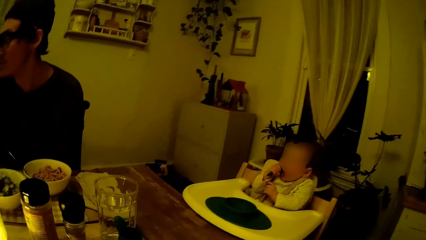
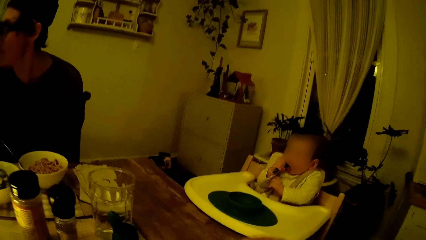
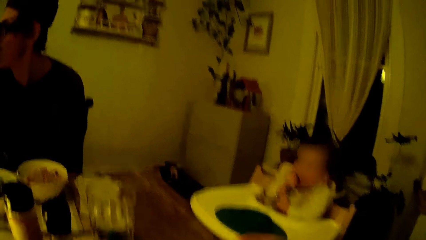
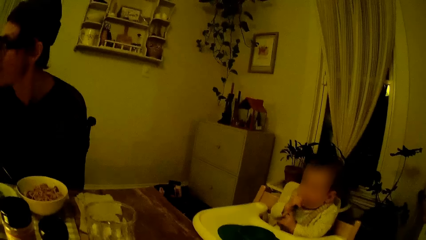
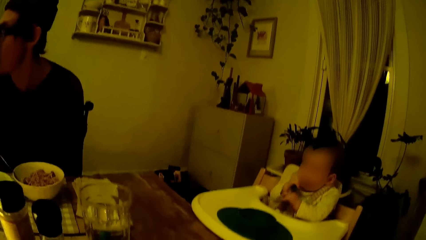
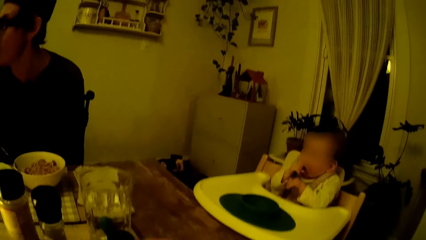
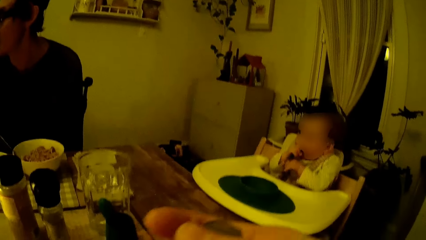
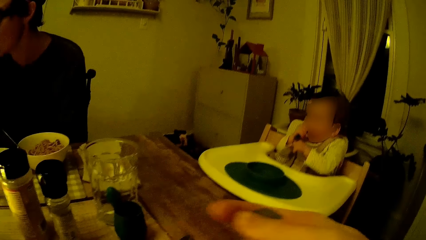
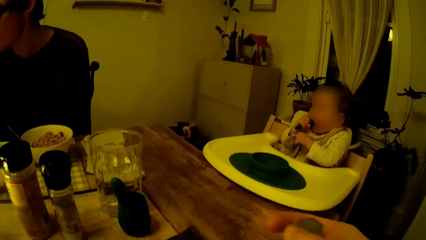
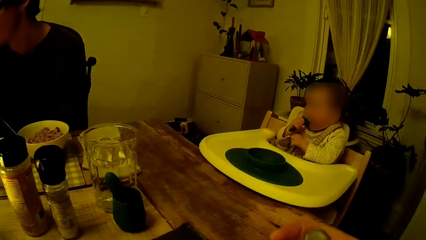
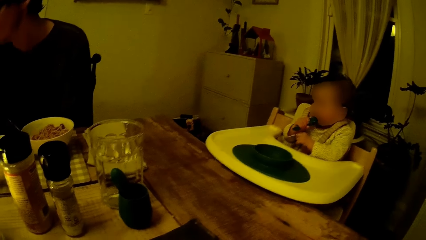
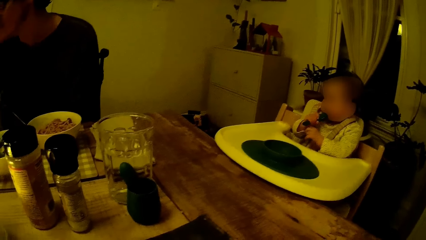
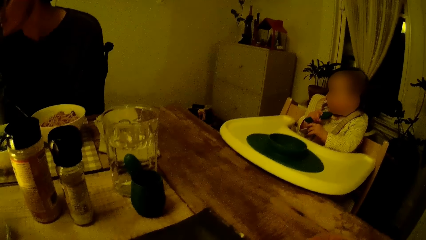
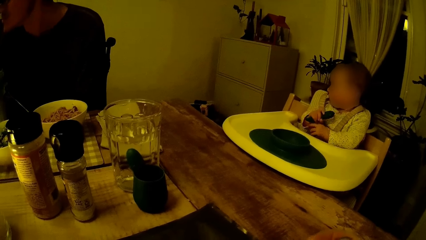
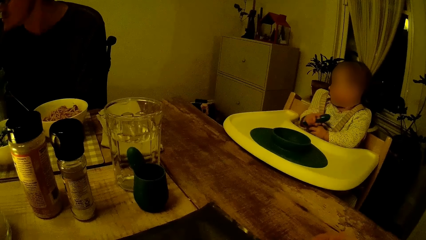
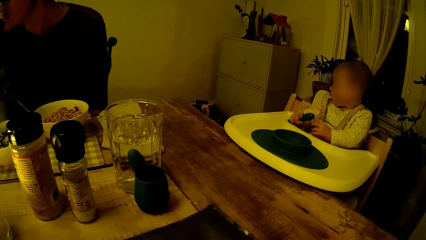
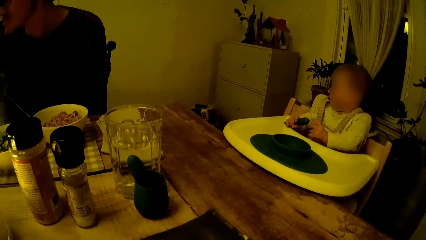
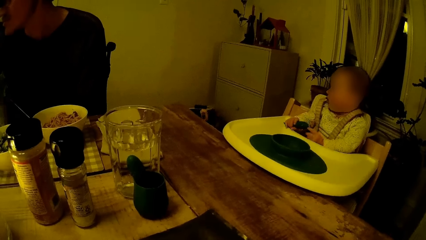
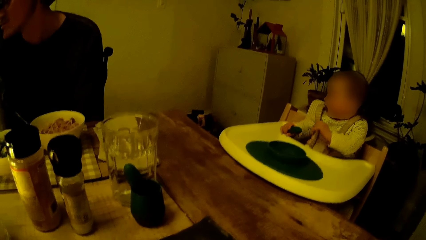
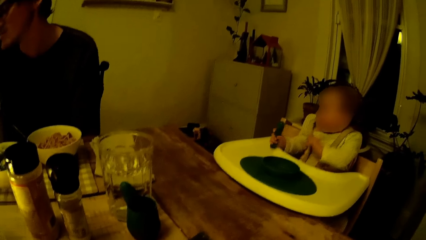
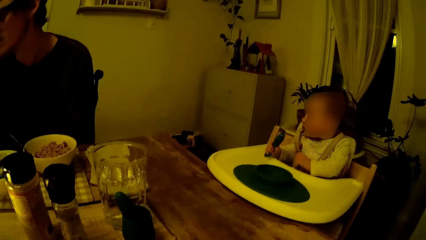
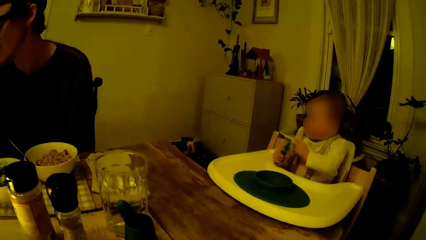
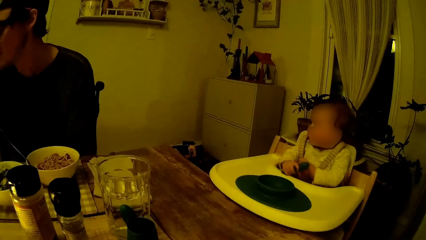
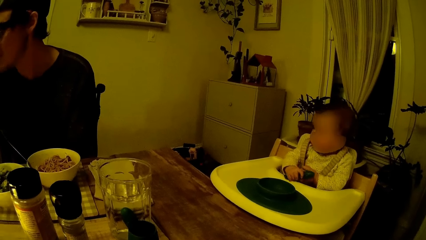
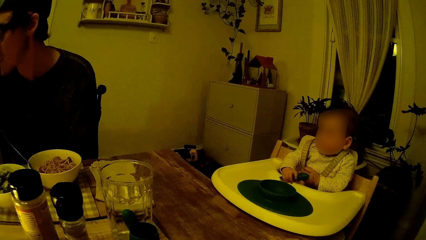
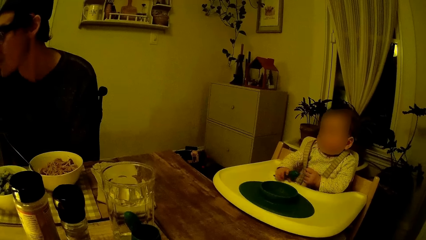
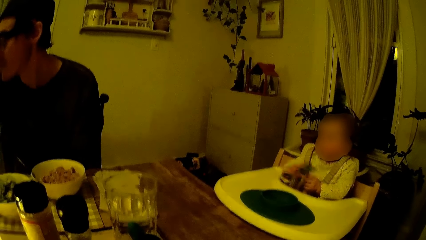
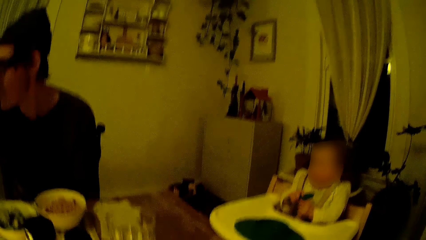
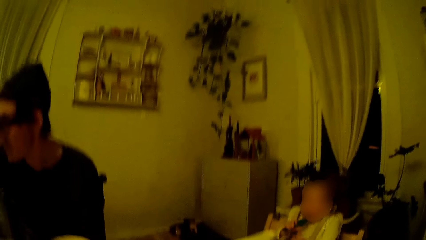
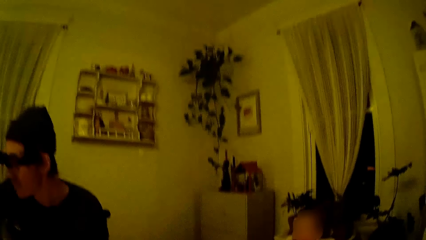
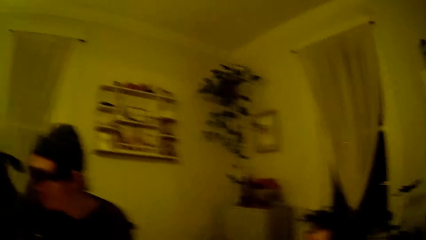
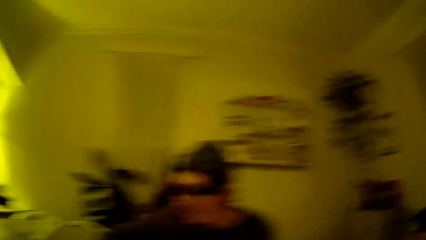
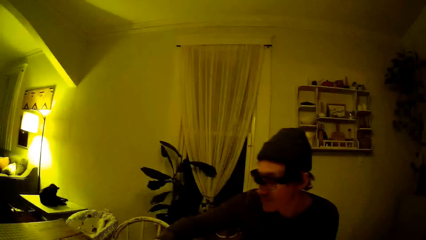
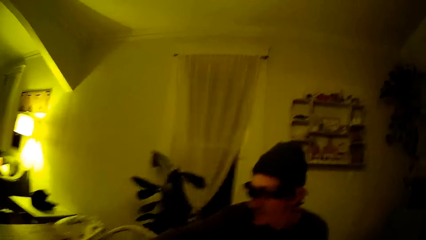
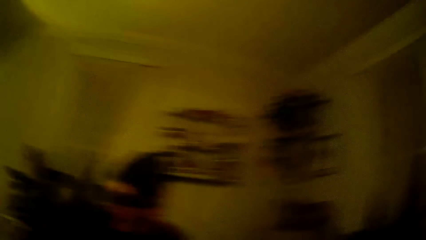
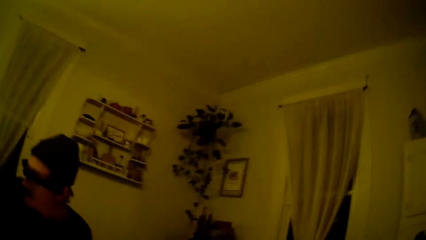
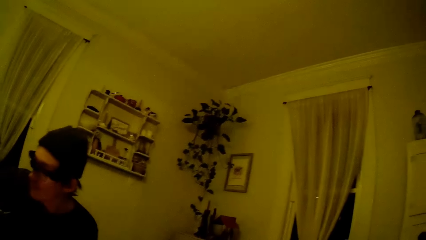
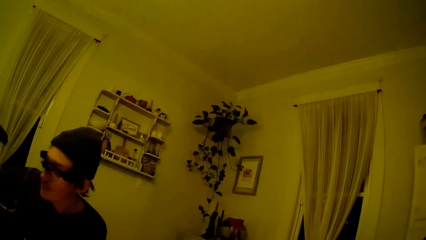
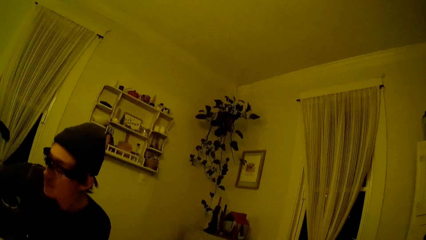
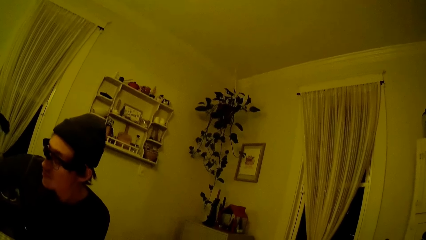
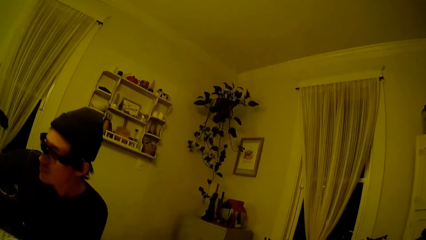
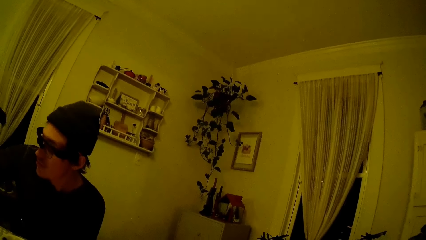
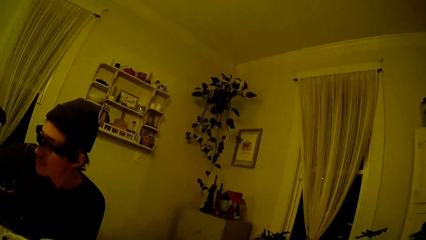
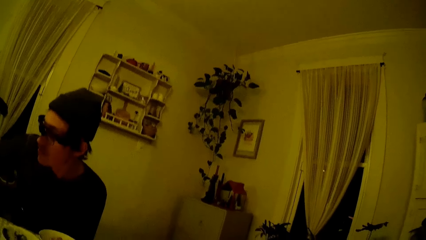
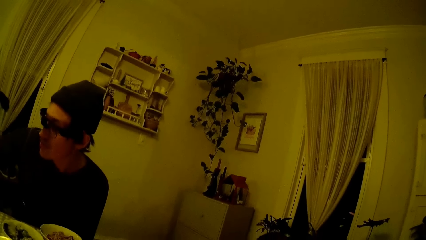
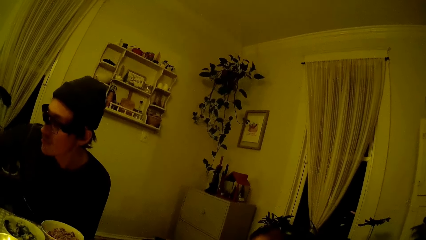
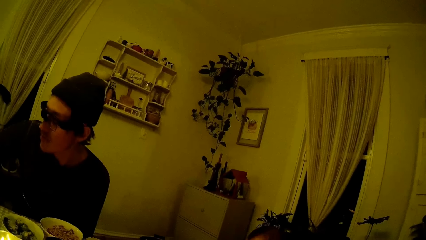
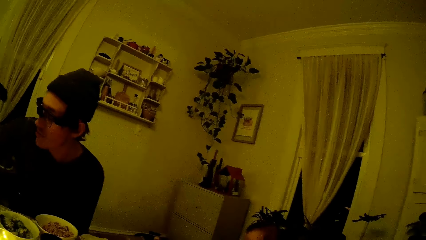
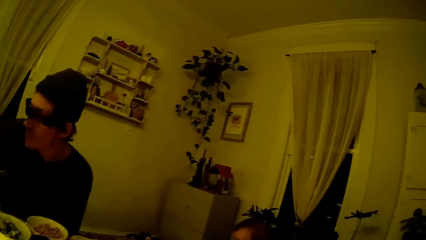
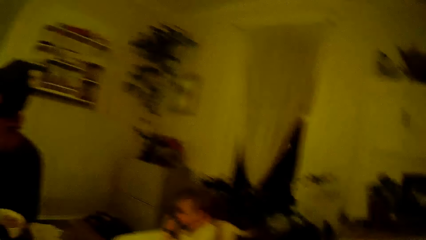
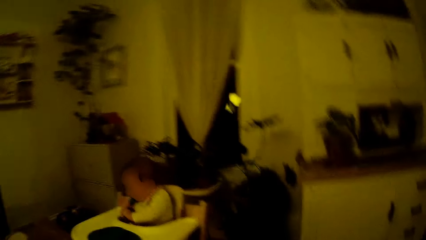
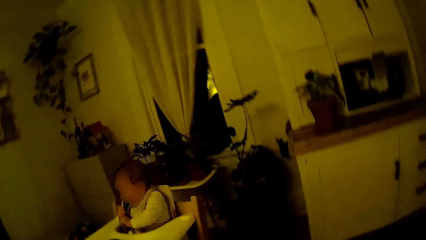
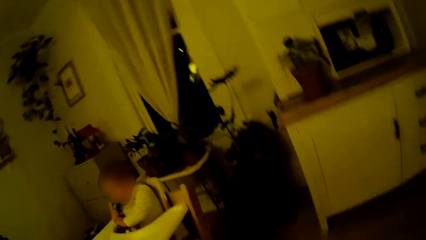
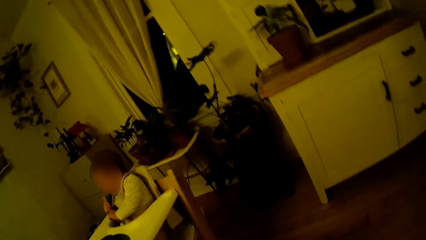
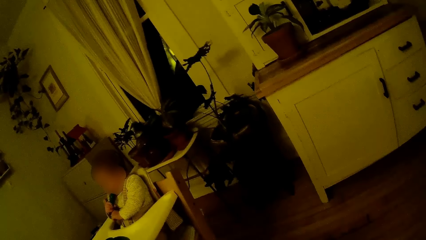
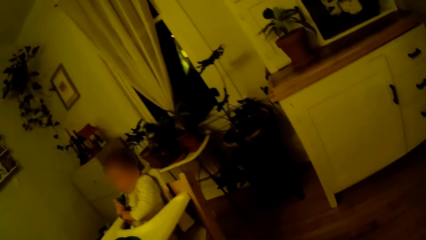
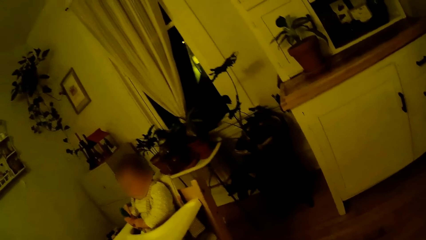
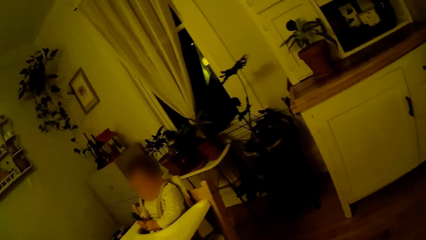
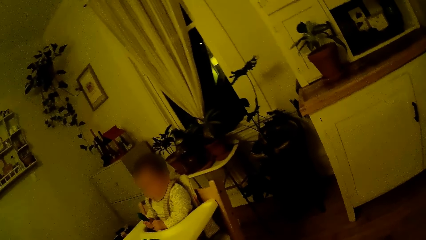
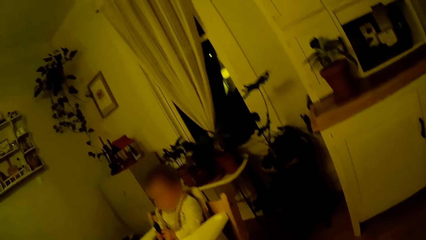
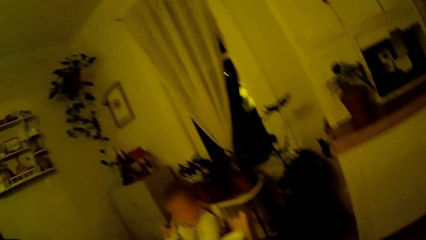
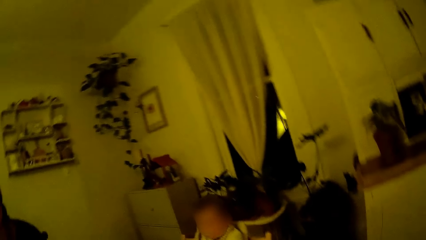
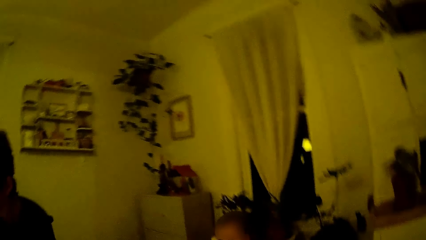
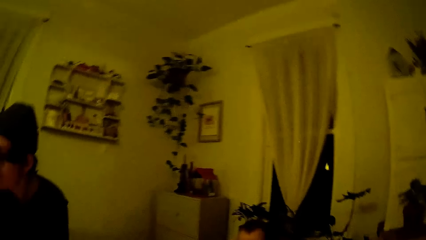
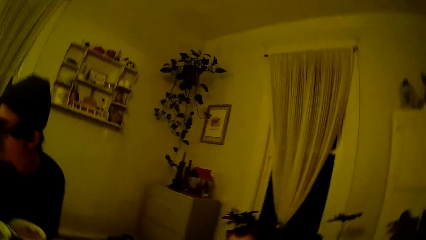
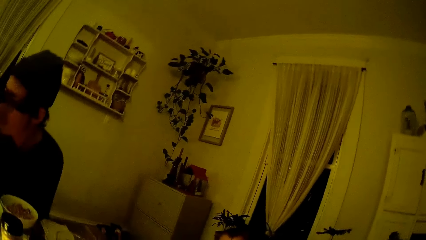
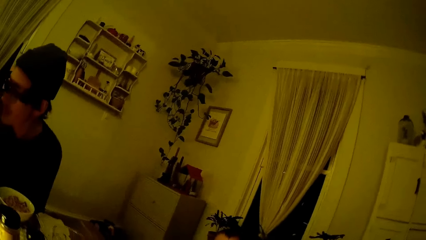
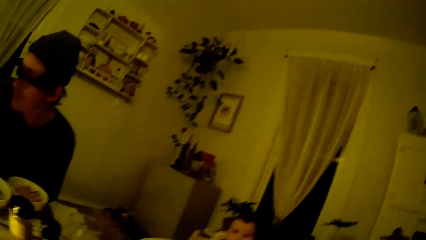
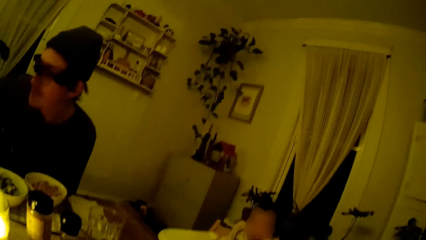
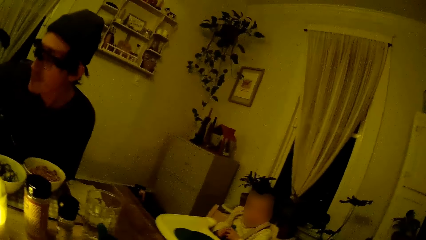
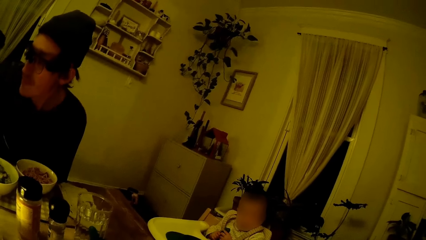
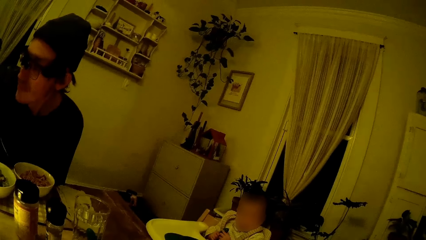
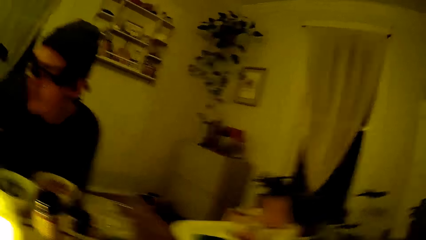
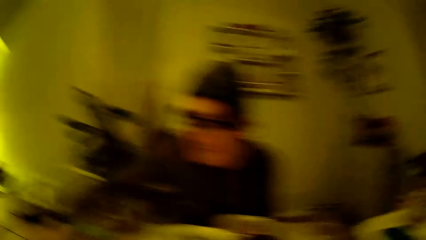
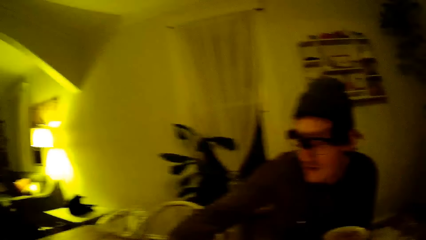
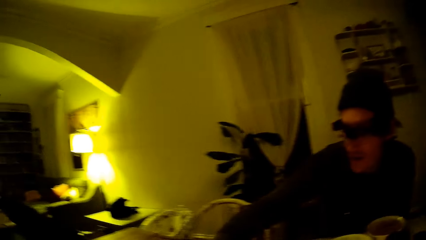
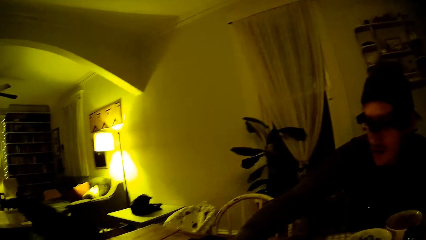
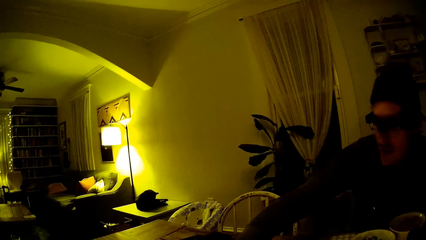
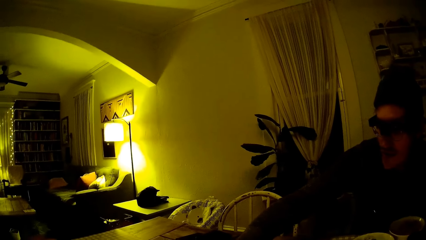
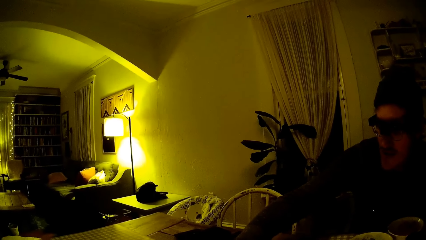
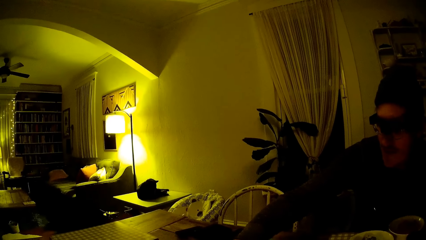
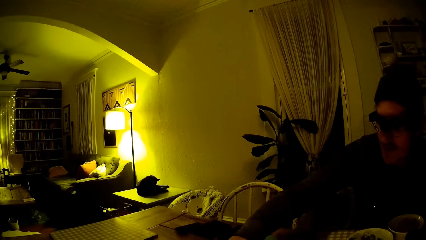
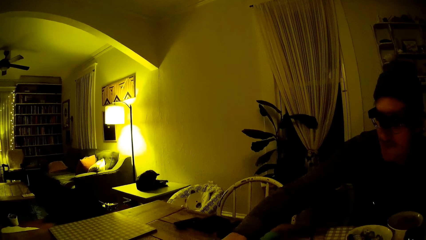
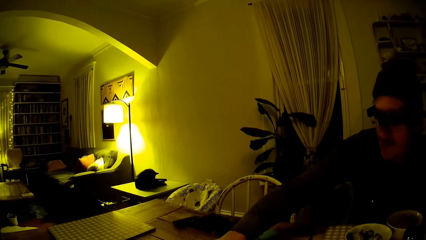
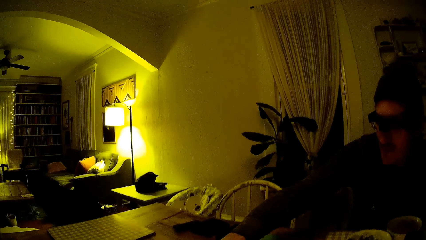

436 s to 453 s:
The baby plays on the baby sitter. The camera wearer talks to the baby.
